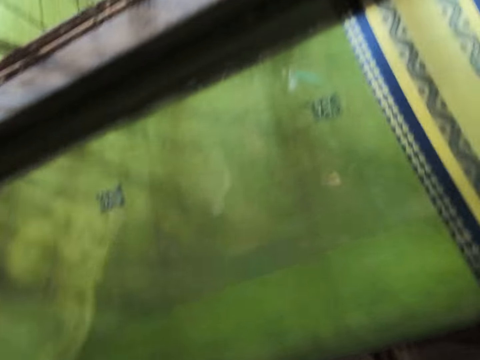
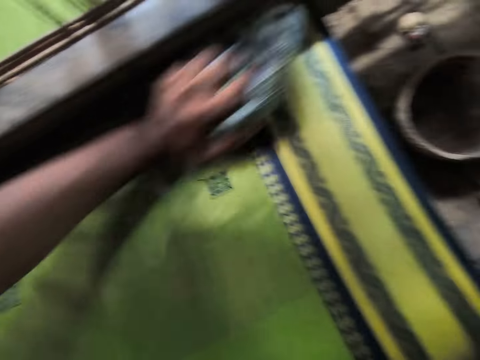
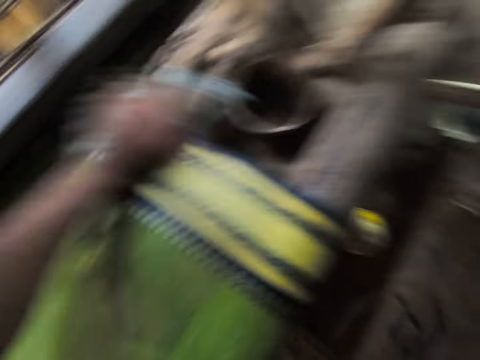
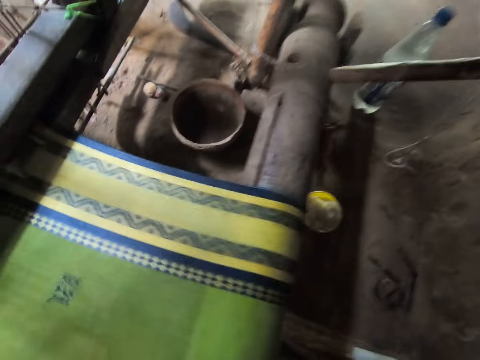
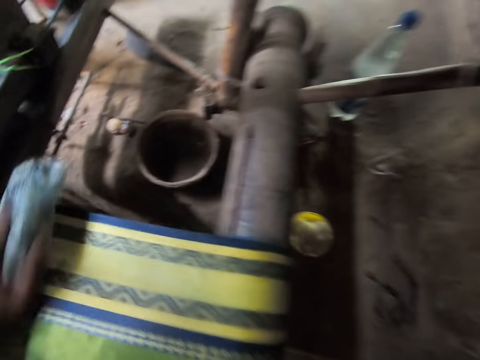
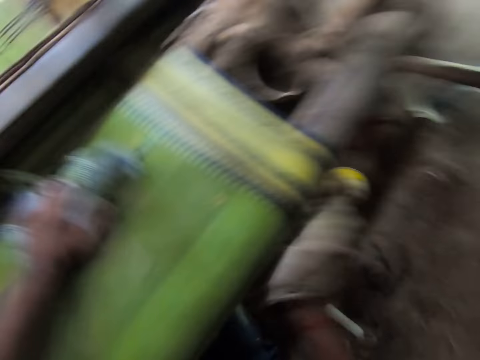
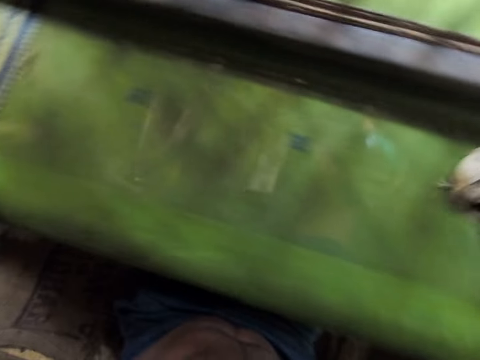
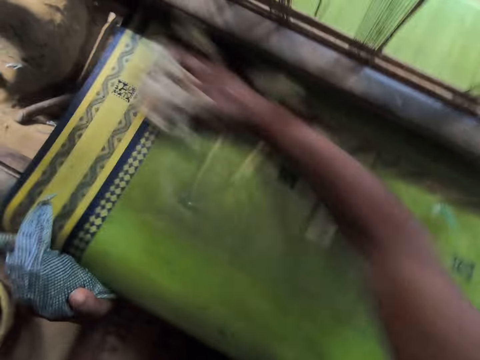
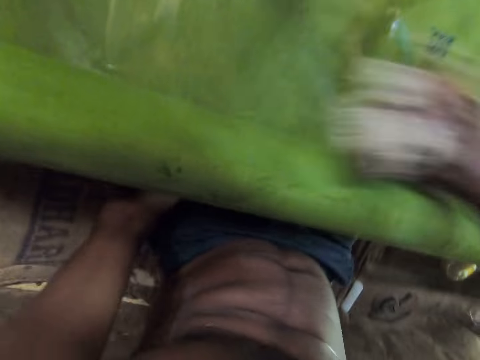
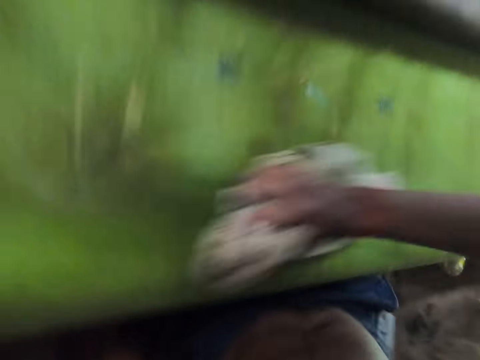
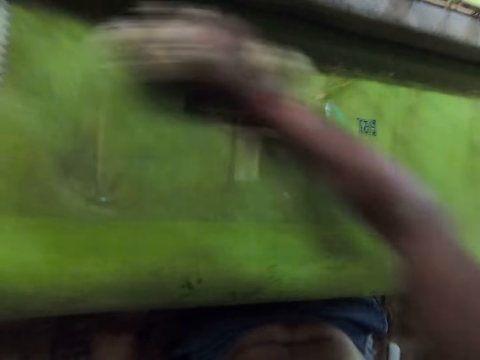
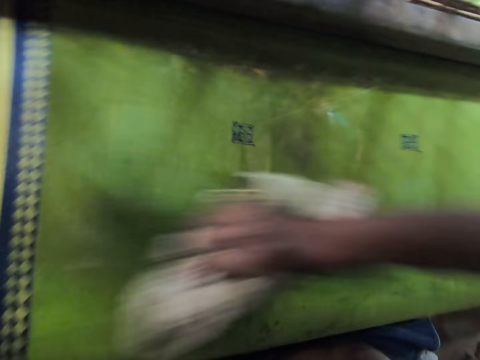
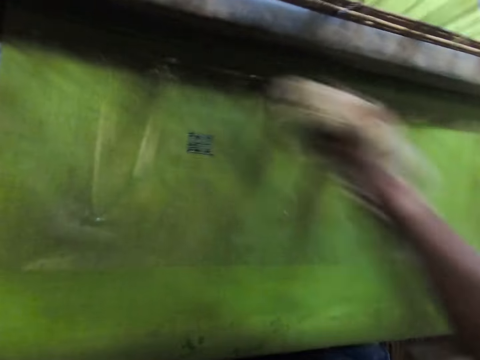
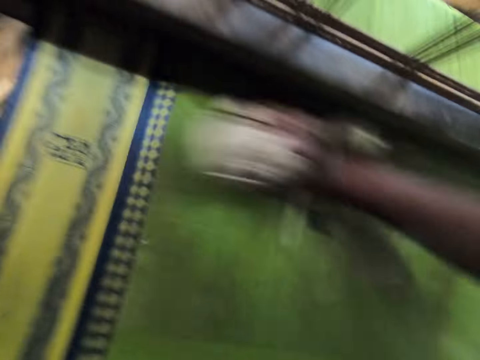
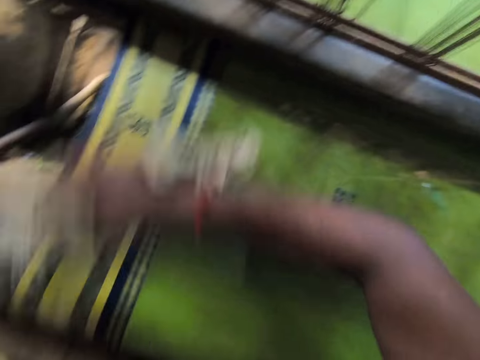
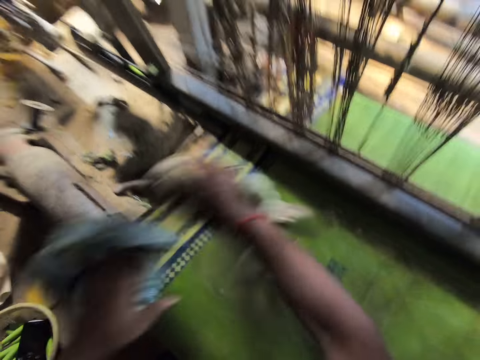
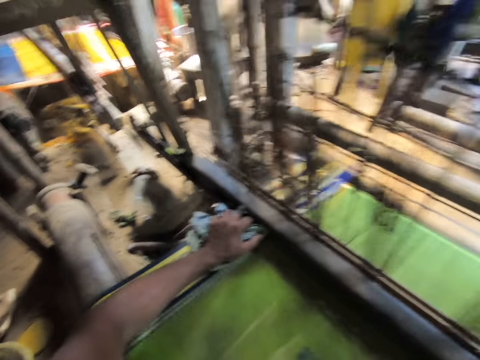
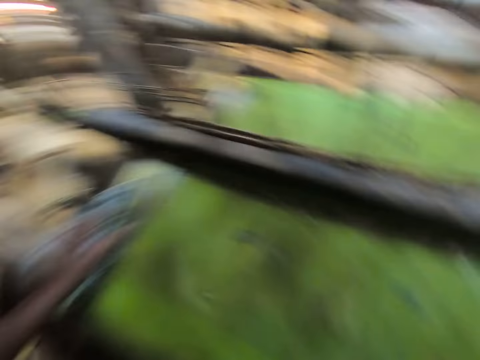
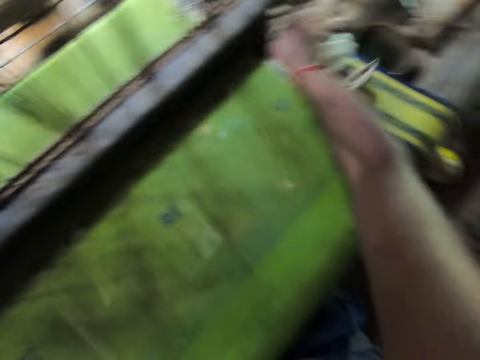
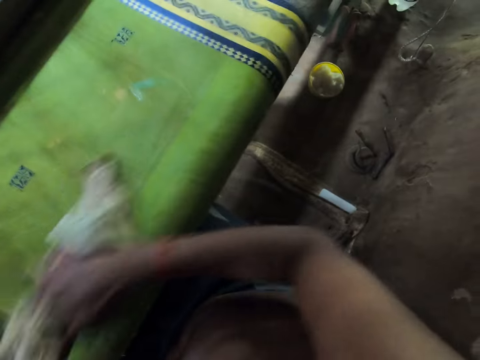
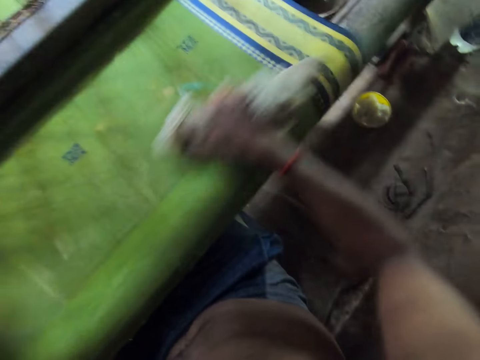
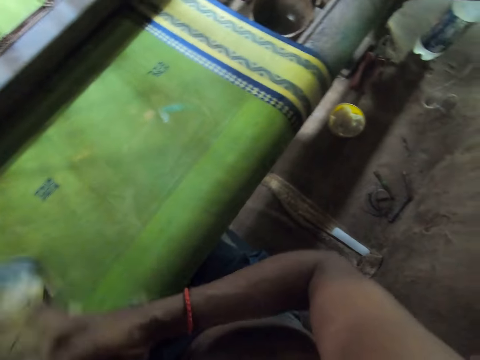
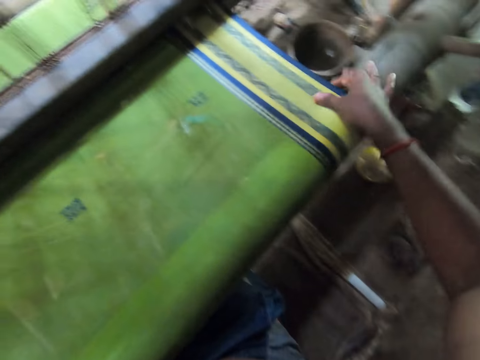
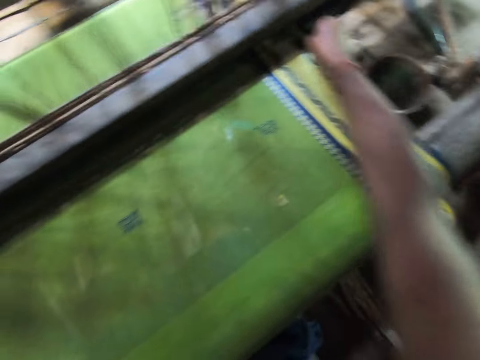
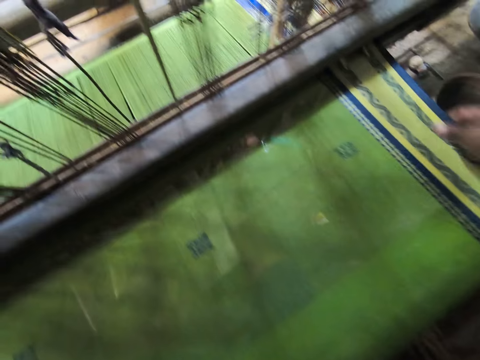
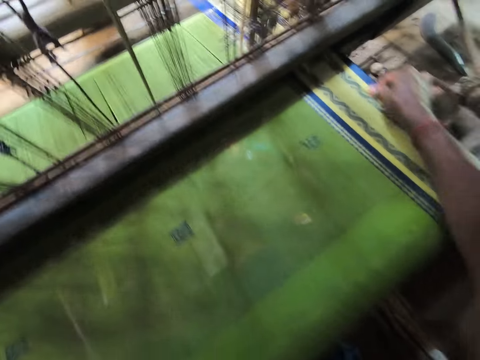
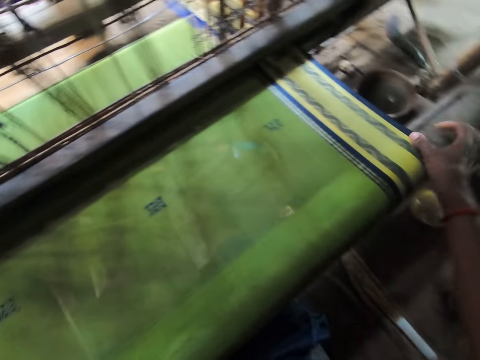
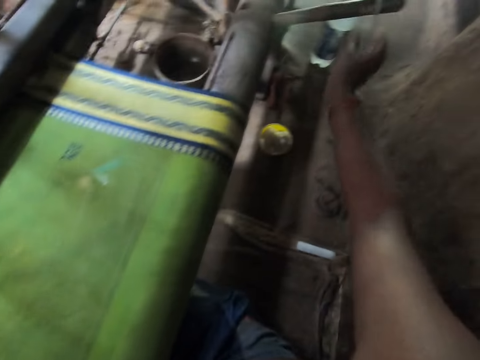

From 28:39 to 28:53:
The camera wearer uses the material on his right hand to wipe the material. He uses the piece of cloth on his left hand to wipe the material. He uses the cloth on both his hands to wipe the material. He passes the piece of cloth from his right hand to his left hand. He holds the cloth with one hand. He rubs the fabric on the loom machine with his right hand. He straightens the edge of the material.

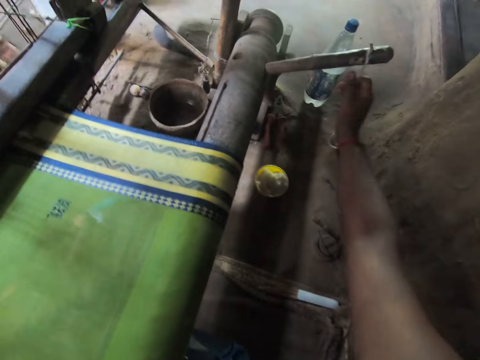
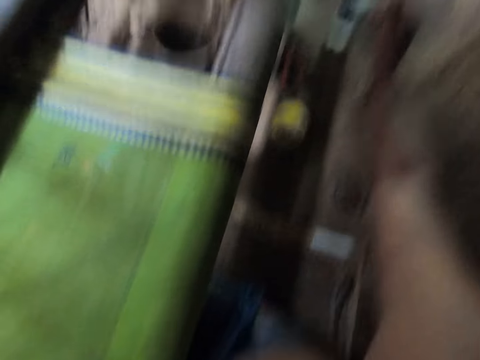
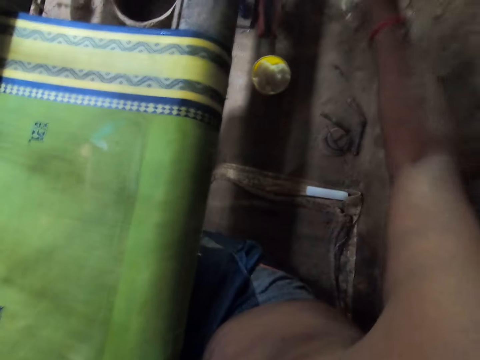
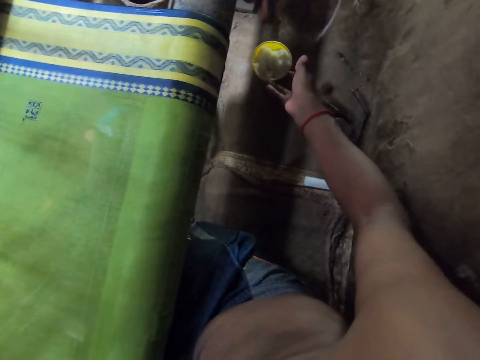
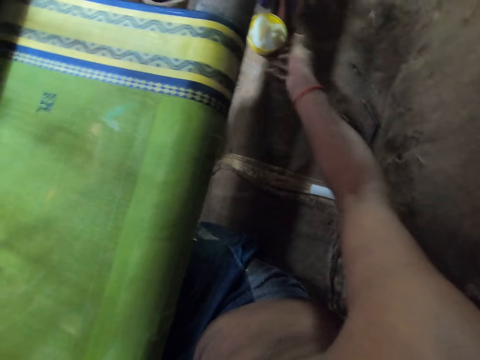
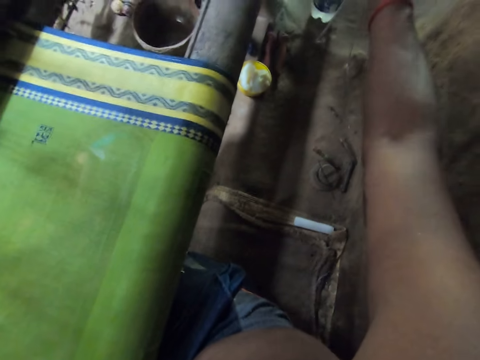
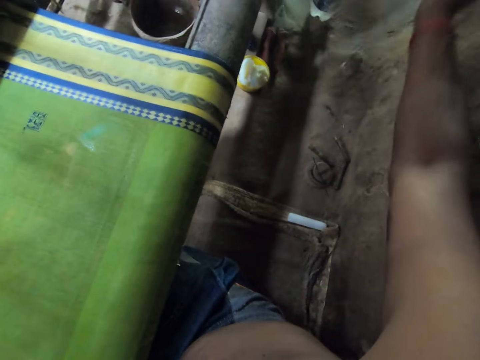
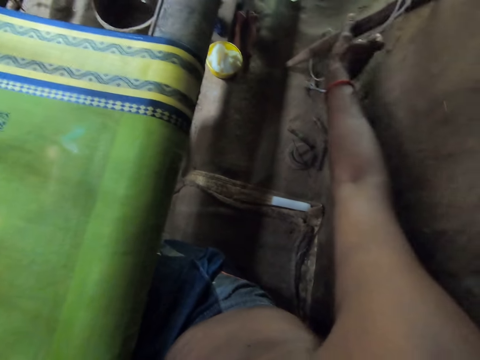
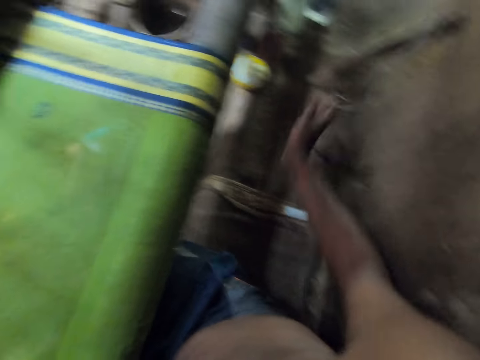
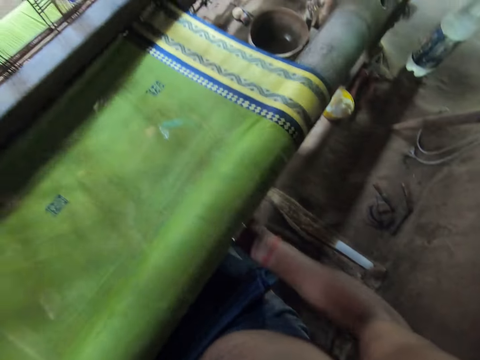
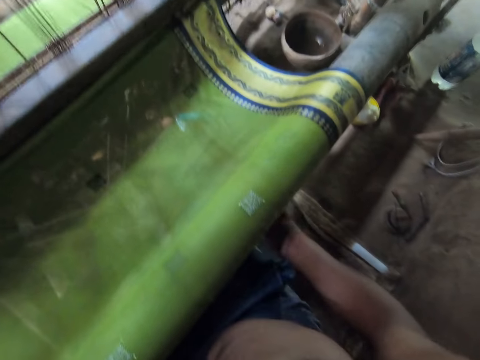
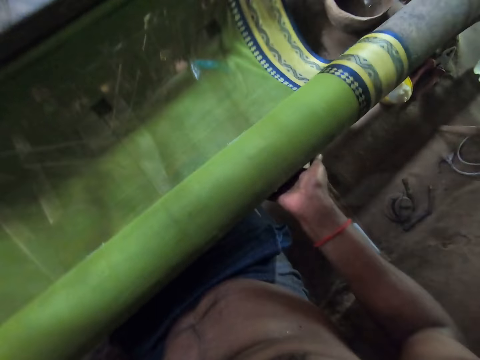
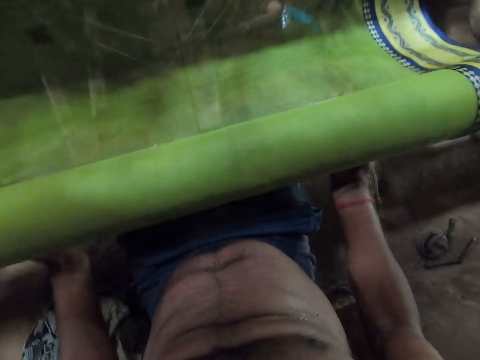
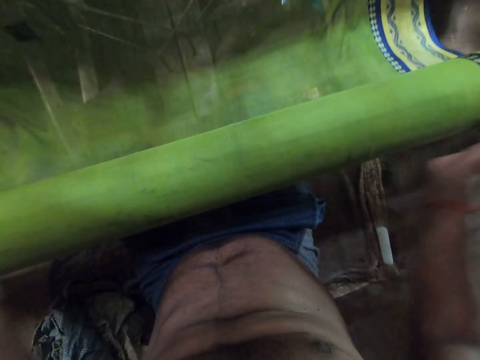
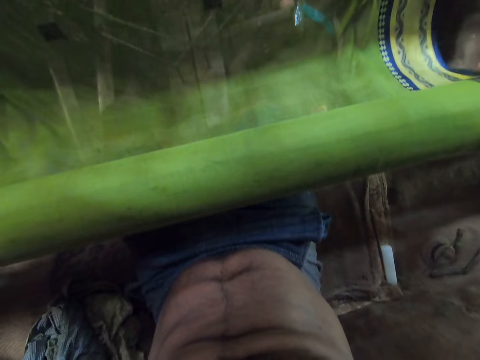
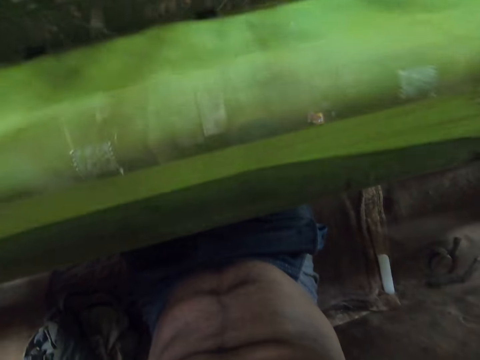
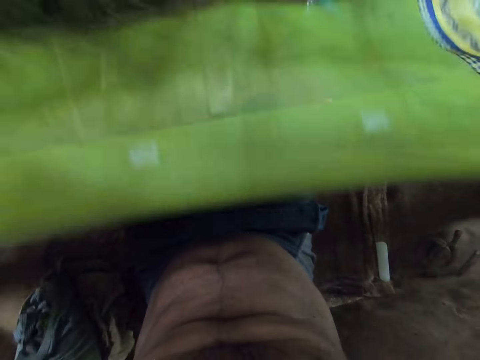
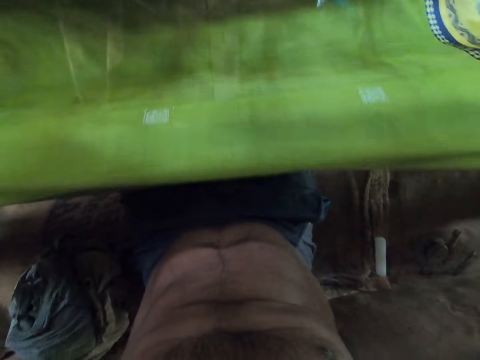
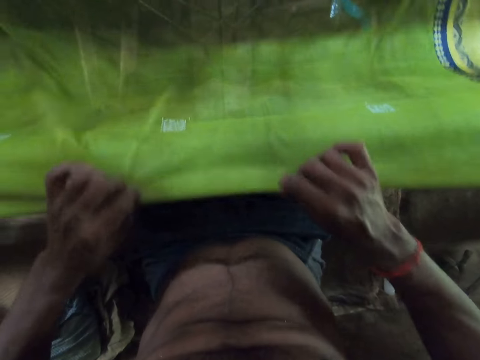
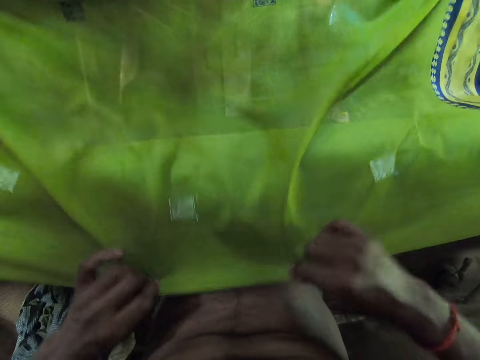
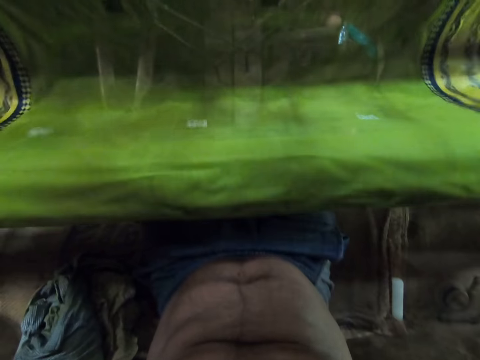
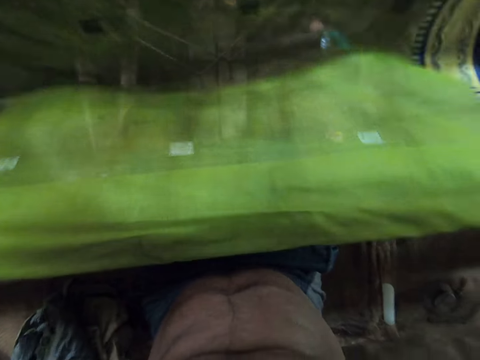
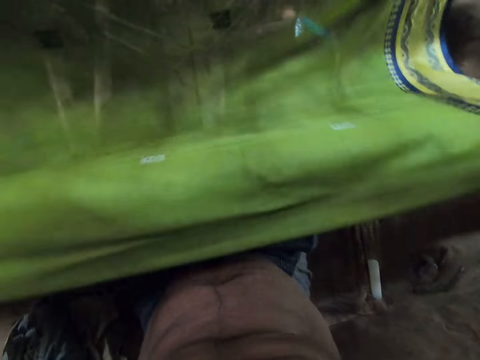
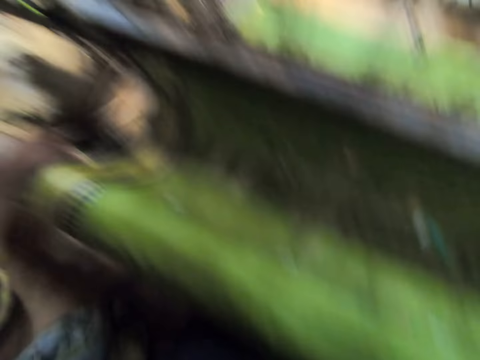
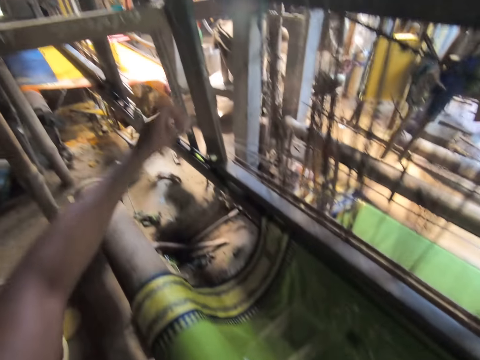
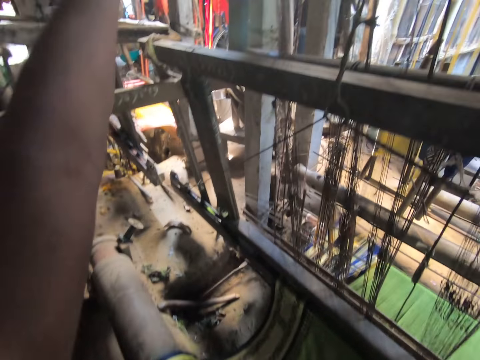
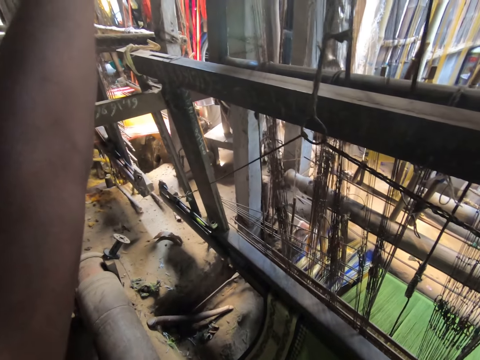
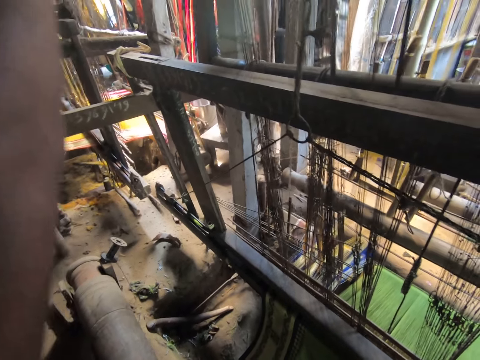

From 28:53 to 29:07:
The camera wearer adjusts a rope on a stick with his right hand. He holds a thread. He moves the cup aside on the ground with his right hand. He removes the stick from the warp beam of the loom machine with his right hand. He drops the stick on the ground with his right hand. He adjusts the warp beam of the loom machine with both hands. He rolls the material. He adjusts the fabric on the loom machine with both hands. He lifts the material.
